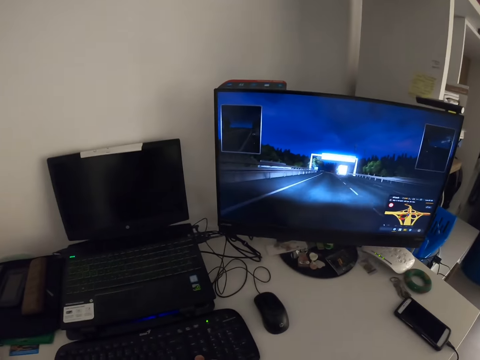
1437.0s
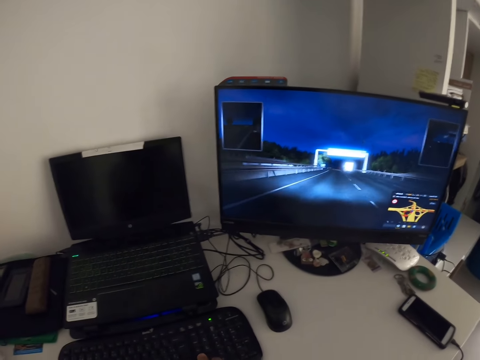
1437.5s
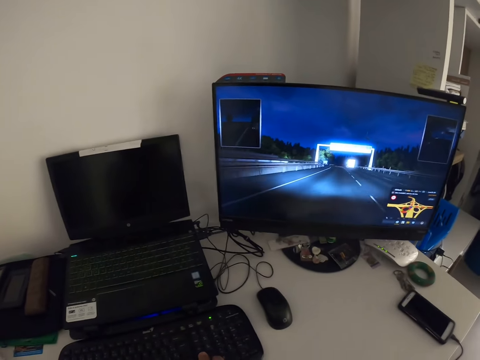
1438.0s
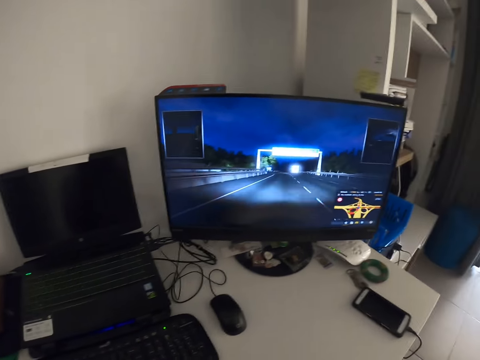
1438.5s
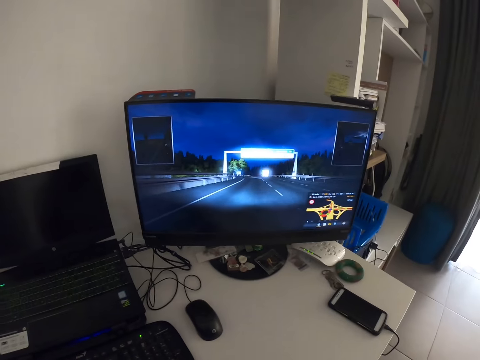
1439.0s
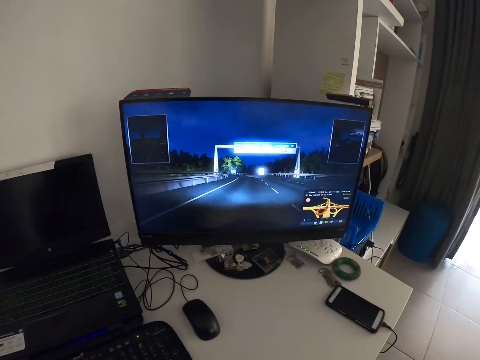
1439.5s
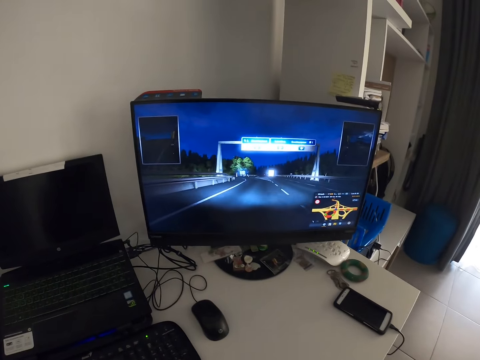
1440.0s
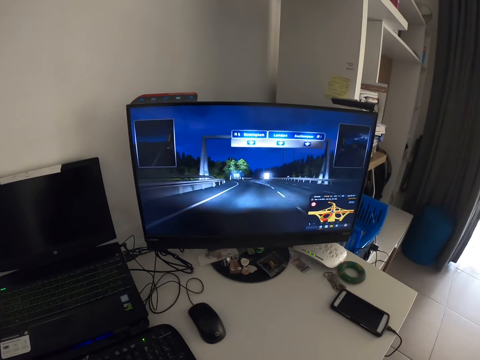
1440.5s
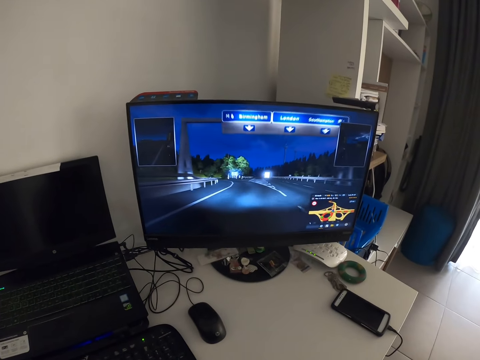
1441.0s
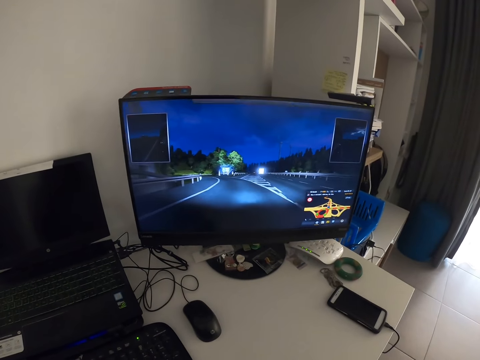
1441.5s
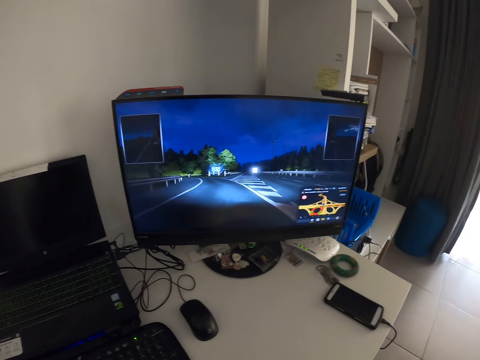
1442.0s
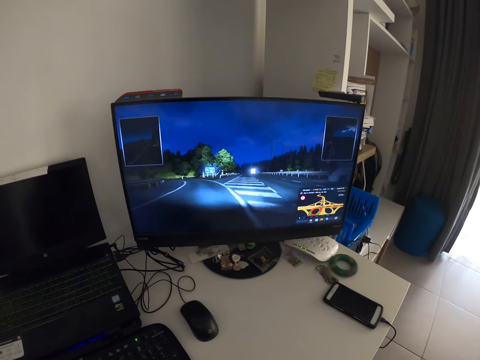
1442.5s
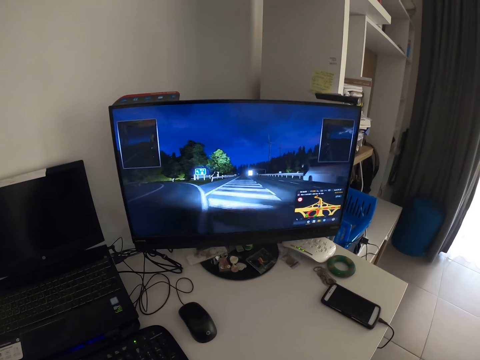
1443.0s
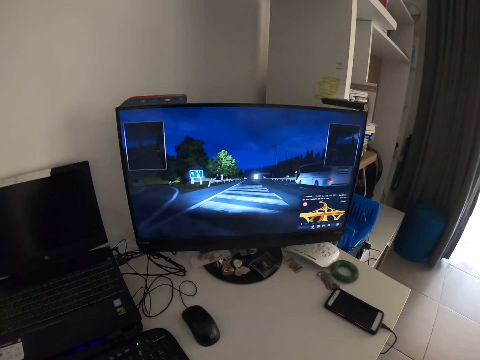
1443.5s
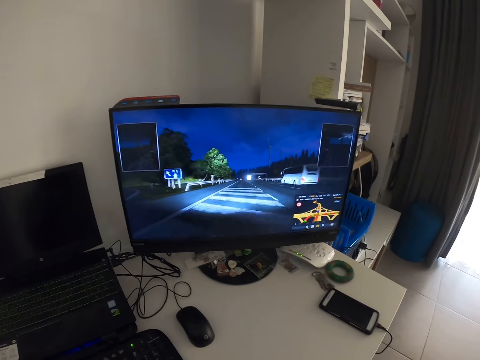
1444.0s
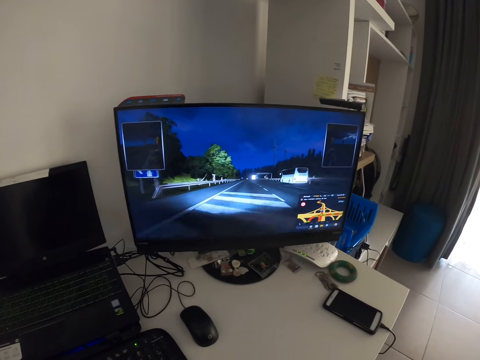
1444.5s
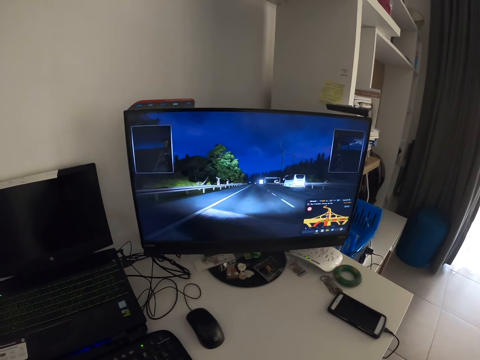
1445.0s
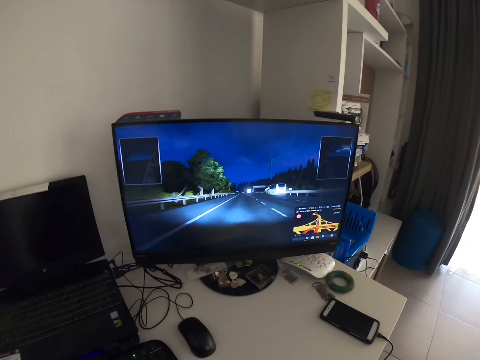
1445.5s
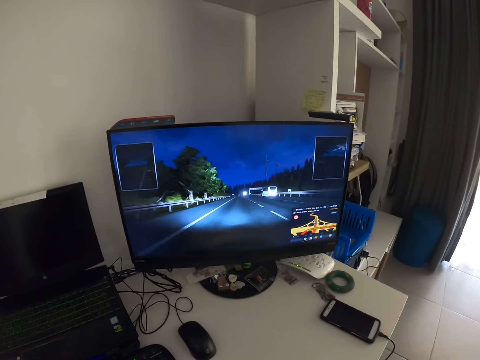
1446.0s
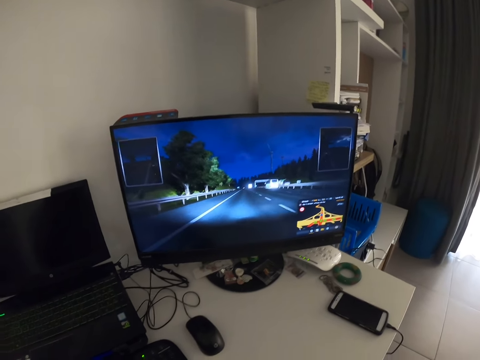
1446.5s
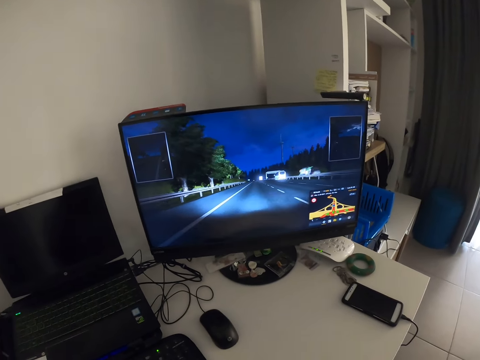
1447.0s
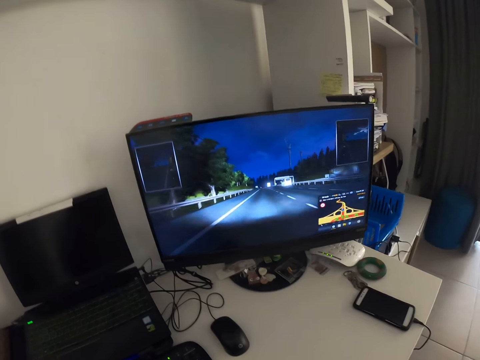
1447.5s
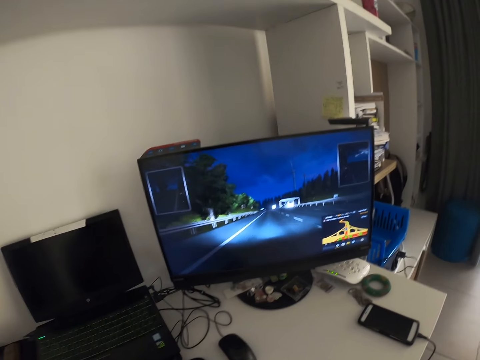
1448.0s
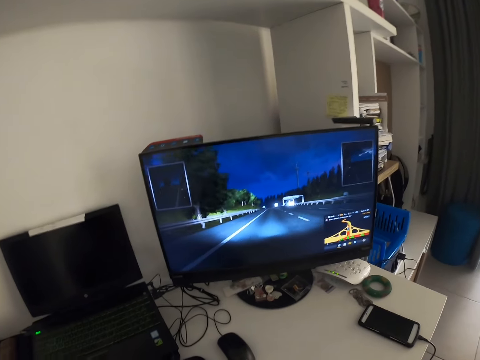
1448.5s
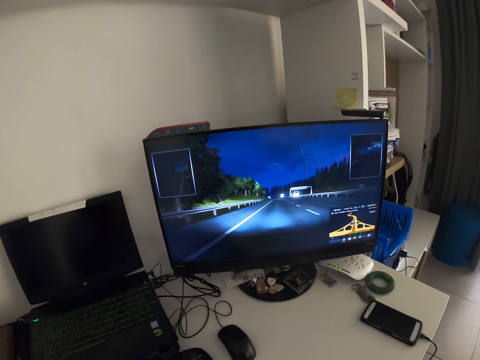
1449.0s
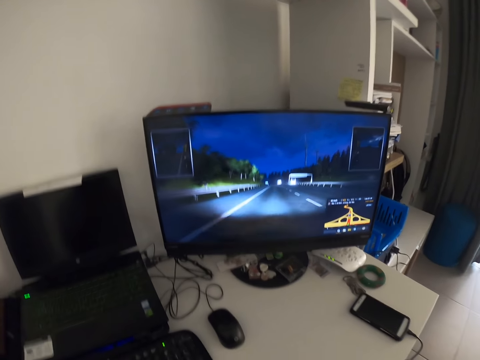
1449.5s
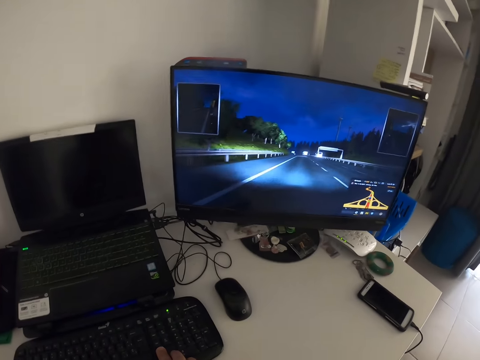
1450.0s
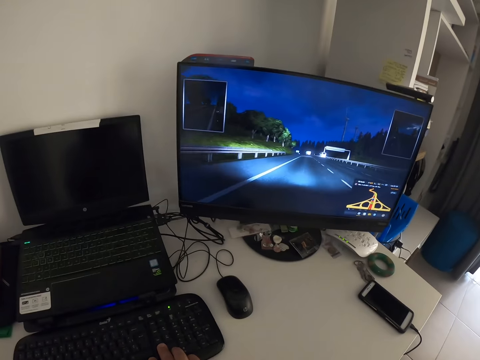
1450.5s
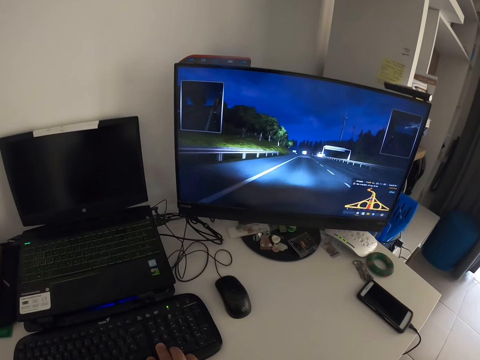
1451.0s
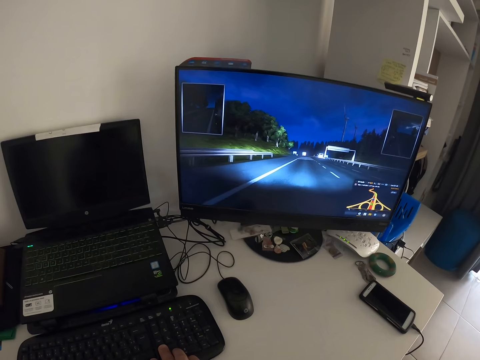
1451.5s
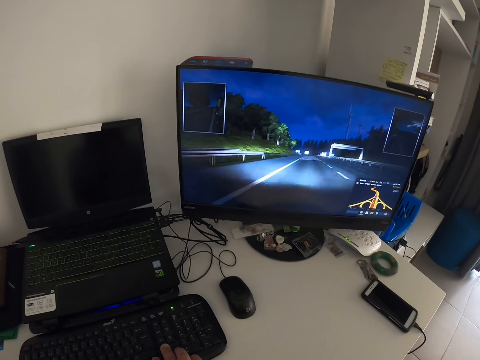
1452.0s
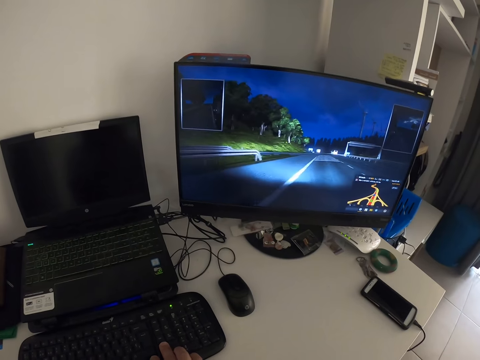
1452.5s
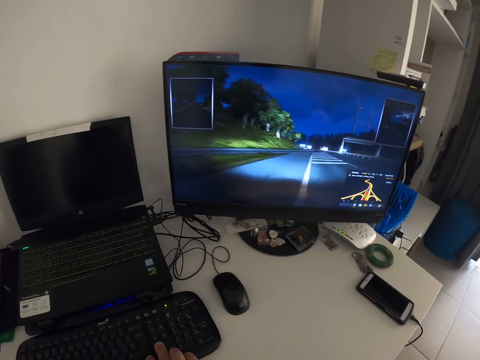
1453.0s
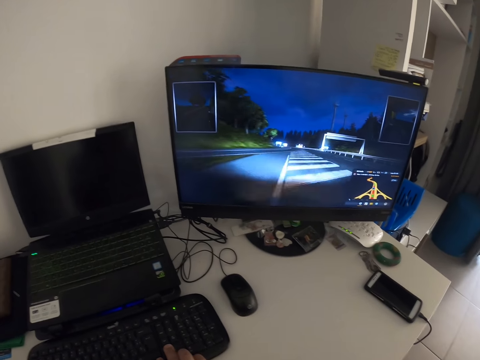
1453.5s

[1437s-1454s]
The camera wearer plays a video game. They type on the keyboard.

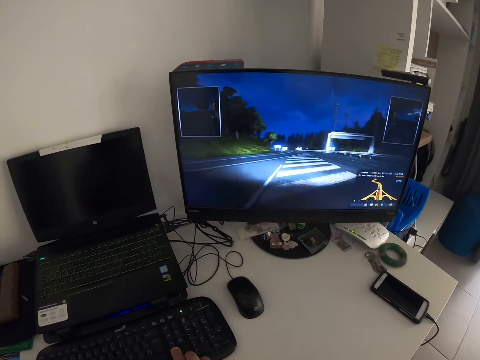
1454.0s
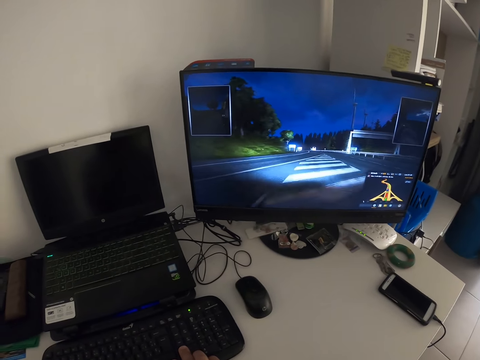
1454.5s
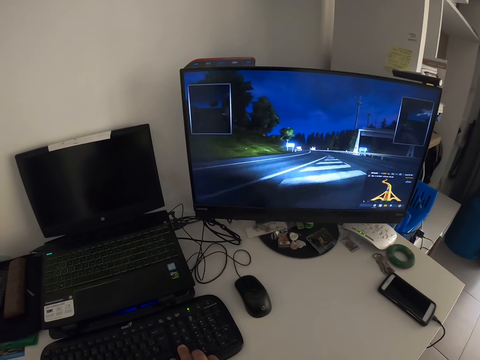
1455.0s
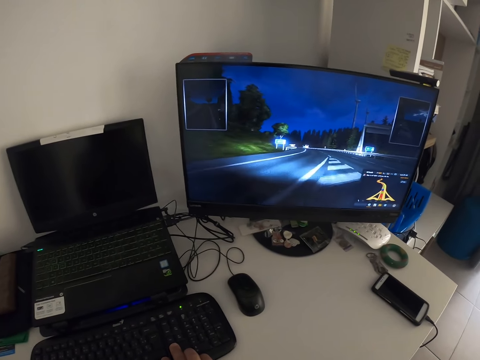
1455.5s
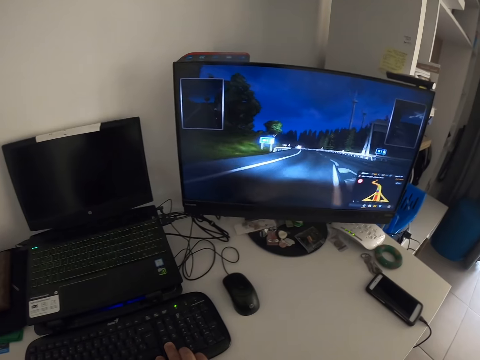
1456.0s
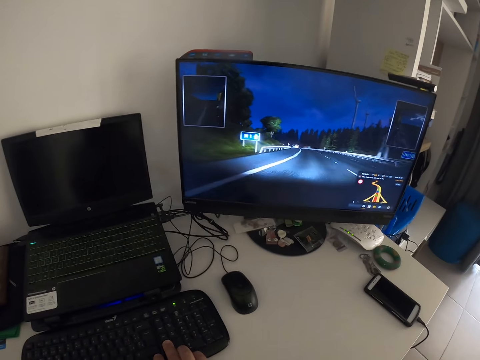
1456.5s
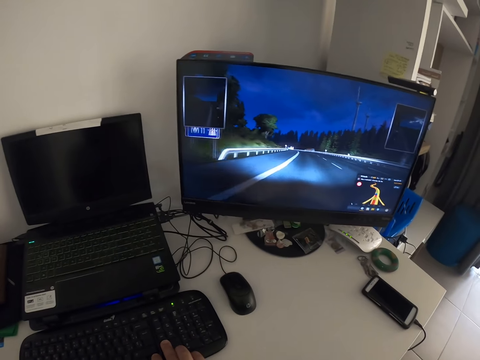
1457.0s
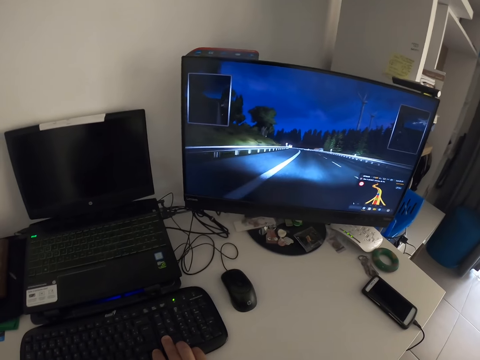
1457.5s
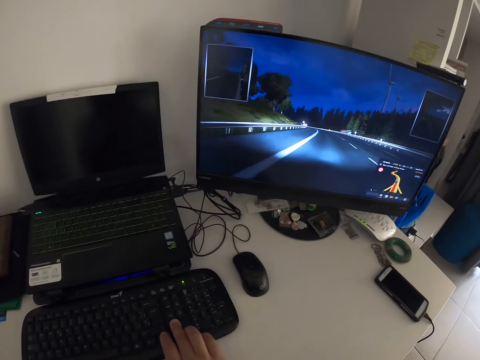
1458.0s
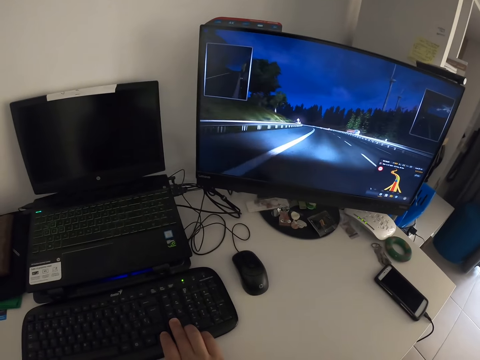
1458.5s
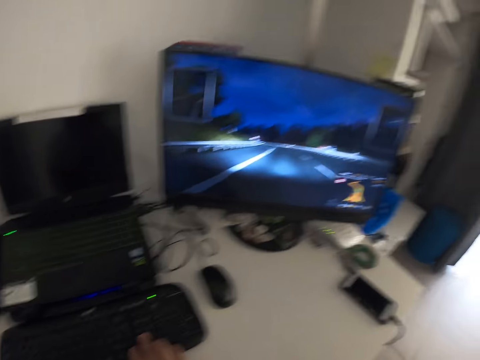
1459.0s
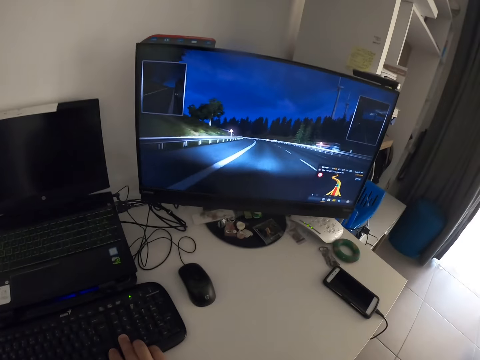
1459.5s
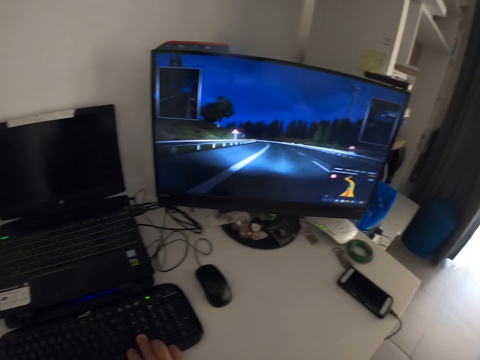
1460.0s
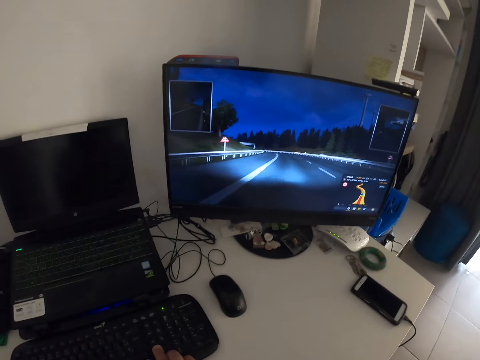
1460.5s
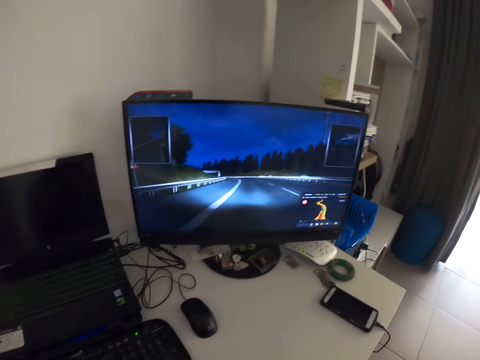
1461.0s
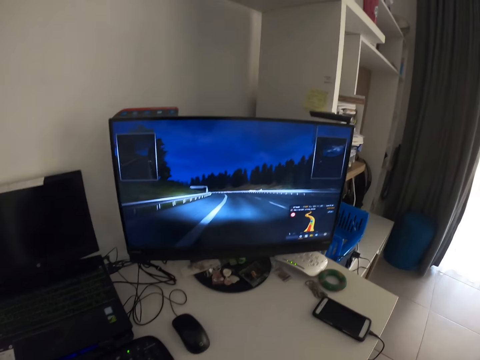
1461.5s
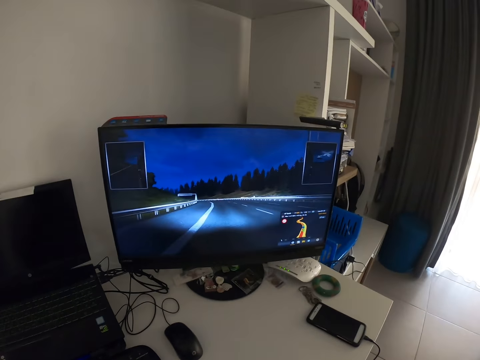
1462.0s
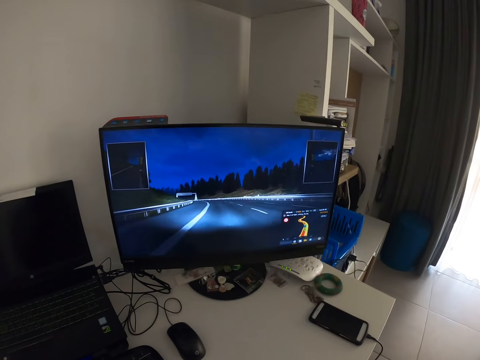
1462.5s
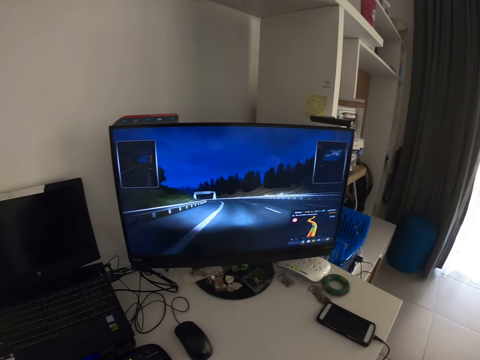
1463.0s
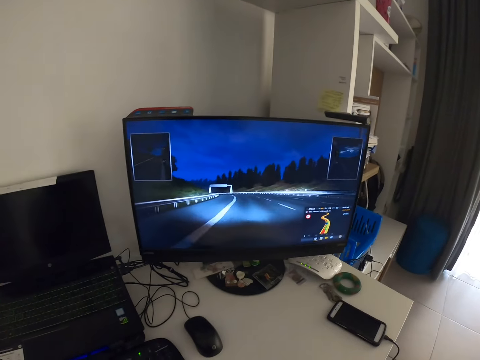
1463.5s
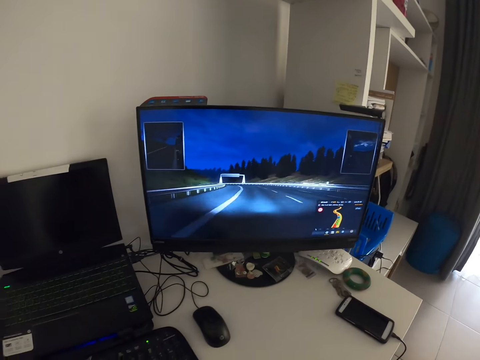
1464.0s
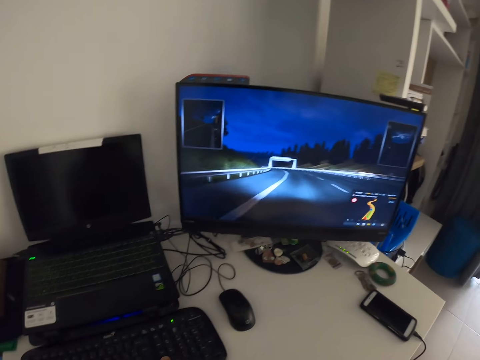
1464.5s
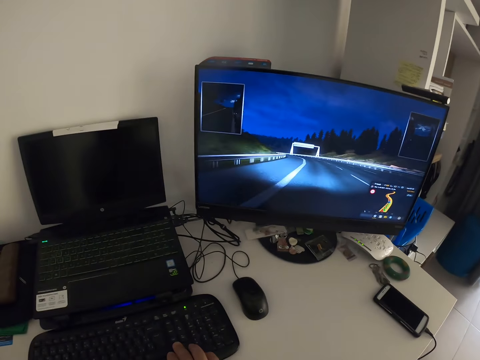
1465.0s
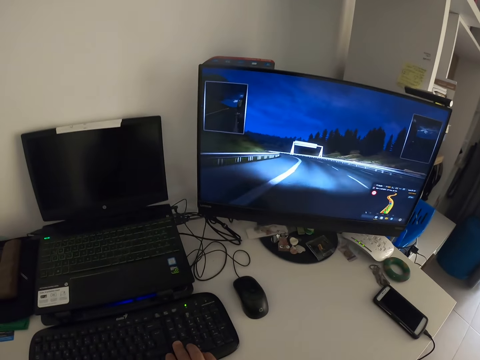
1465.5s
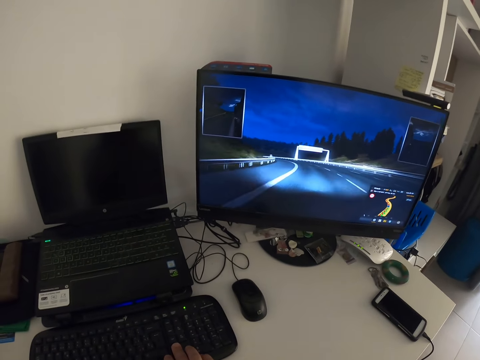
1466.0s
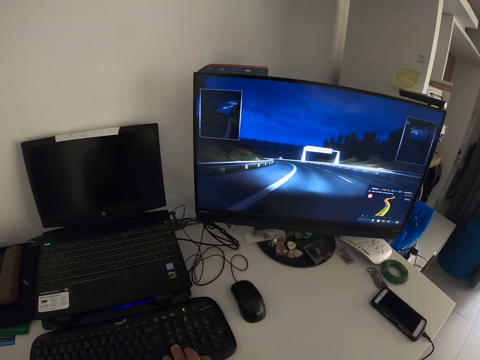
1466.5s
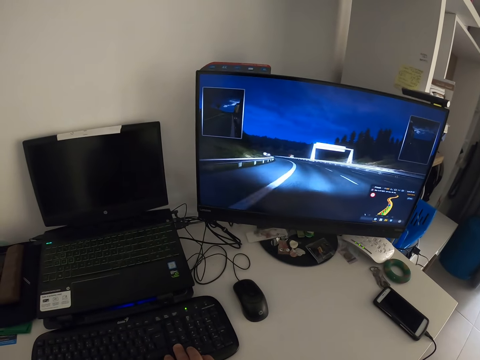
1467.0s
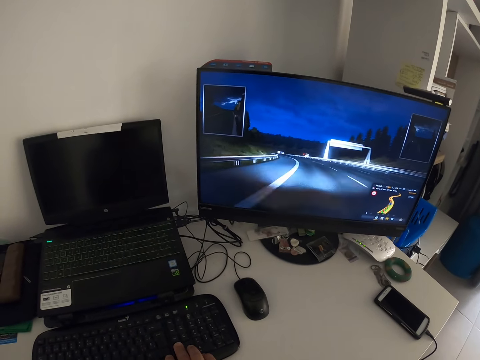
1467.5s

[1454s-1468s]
The camera wearer presses the keyboard with the right hand. They look at the screen. They play a video game. They type on the keyboard.
